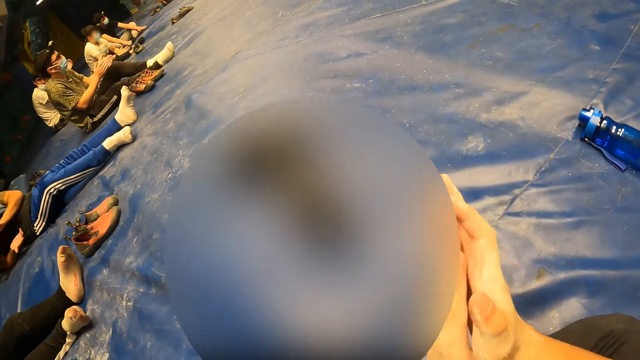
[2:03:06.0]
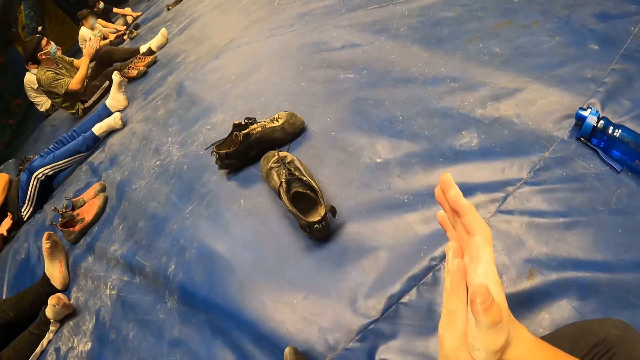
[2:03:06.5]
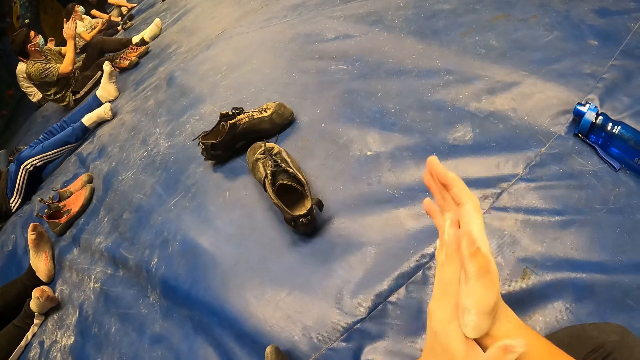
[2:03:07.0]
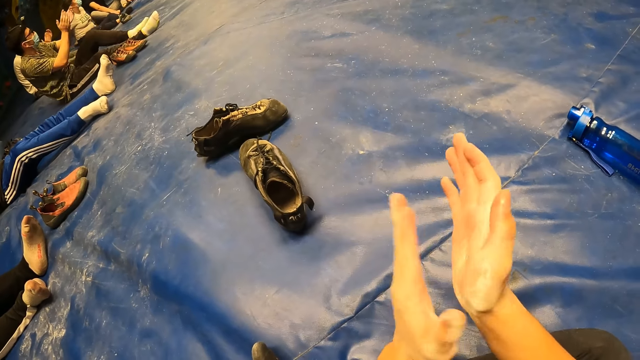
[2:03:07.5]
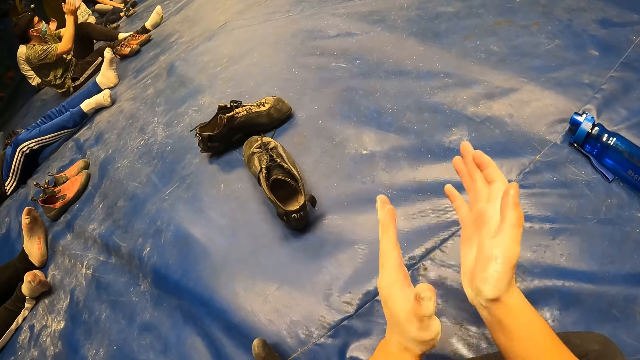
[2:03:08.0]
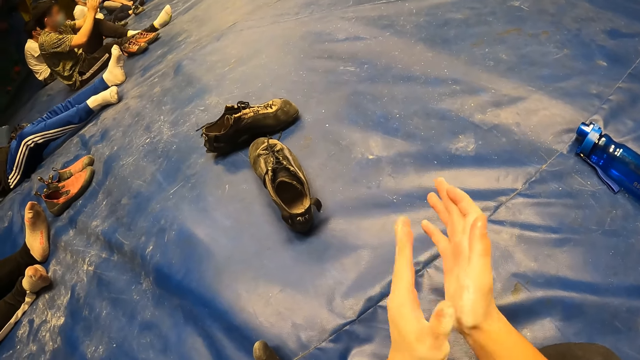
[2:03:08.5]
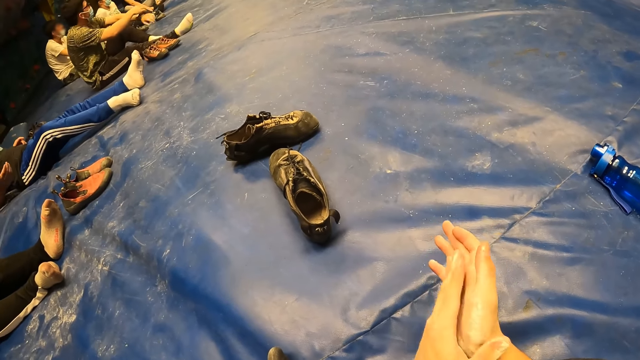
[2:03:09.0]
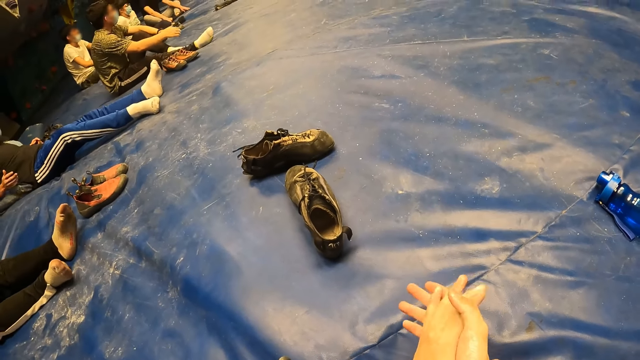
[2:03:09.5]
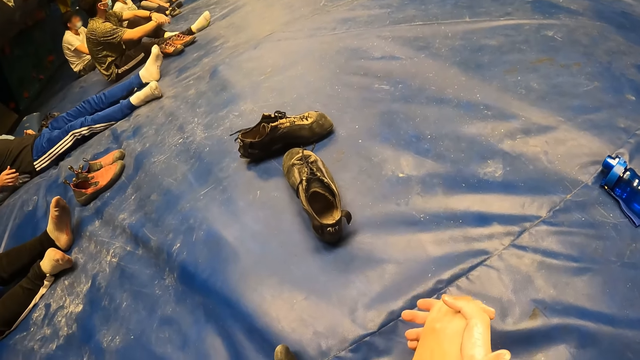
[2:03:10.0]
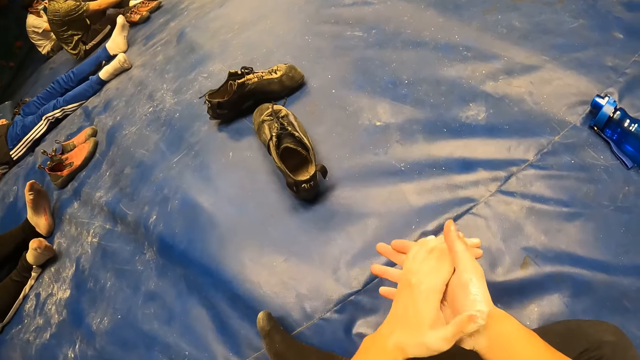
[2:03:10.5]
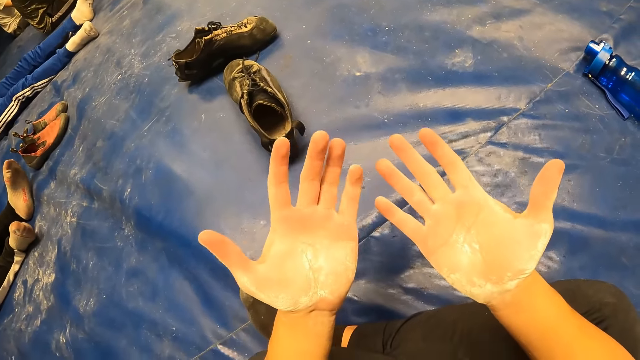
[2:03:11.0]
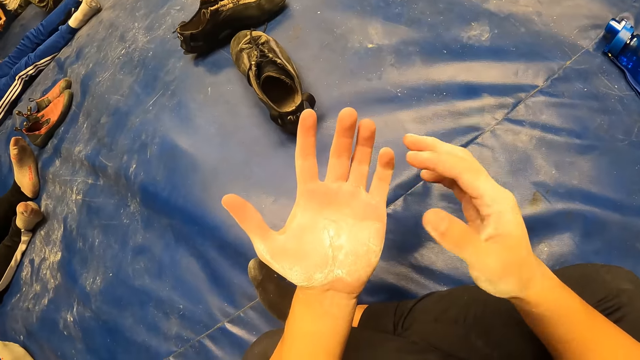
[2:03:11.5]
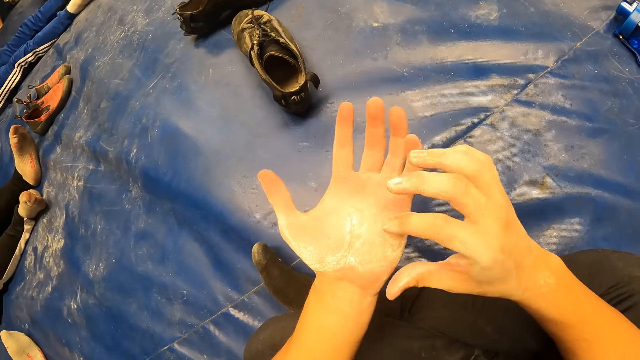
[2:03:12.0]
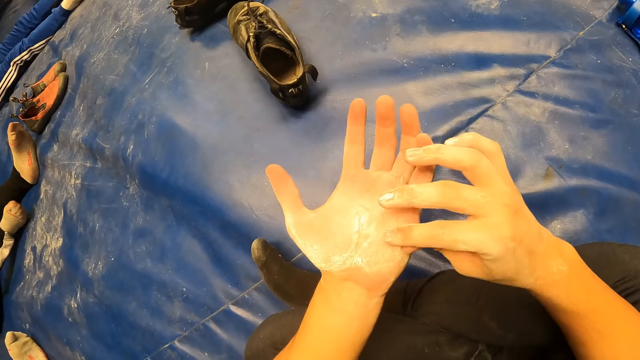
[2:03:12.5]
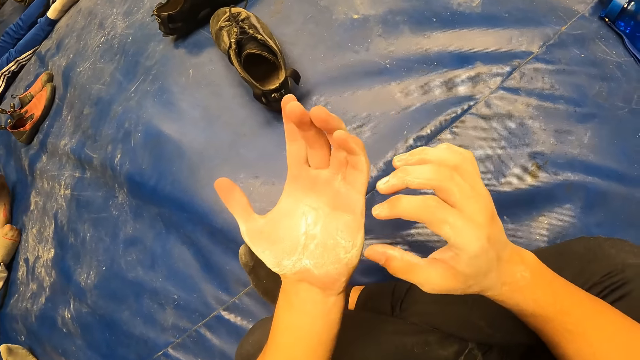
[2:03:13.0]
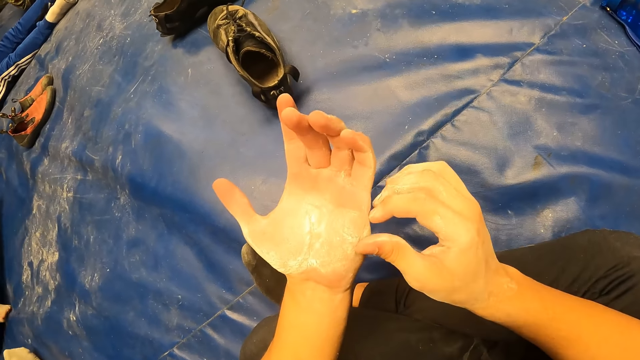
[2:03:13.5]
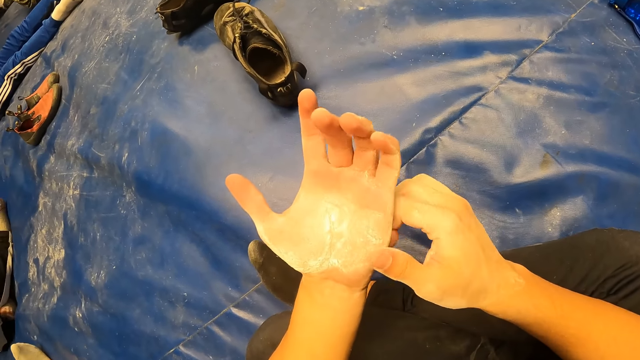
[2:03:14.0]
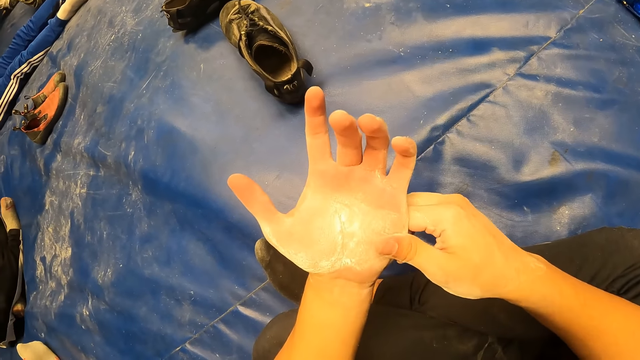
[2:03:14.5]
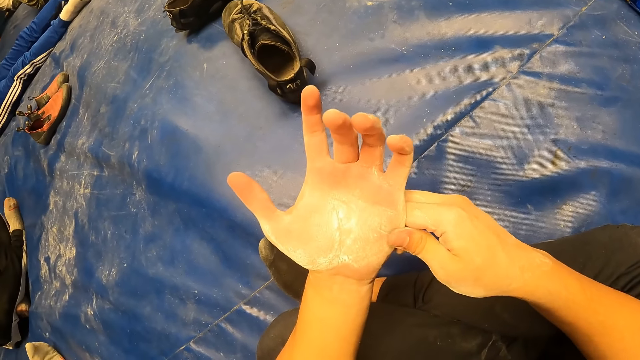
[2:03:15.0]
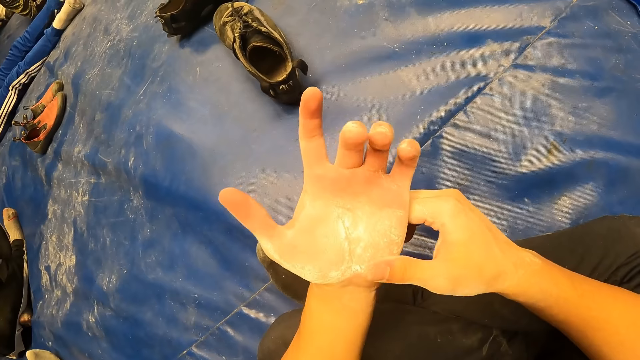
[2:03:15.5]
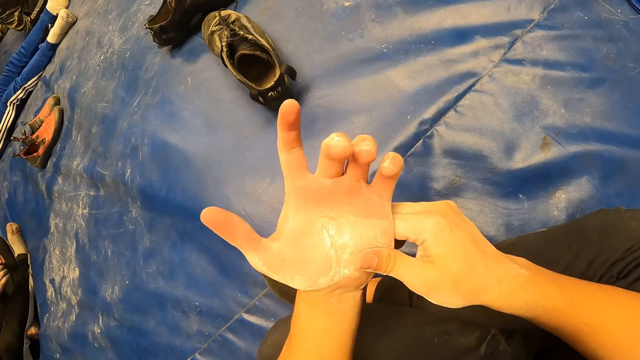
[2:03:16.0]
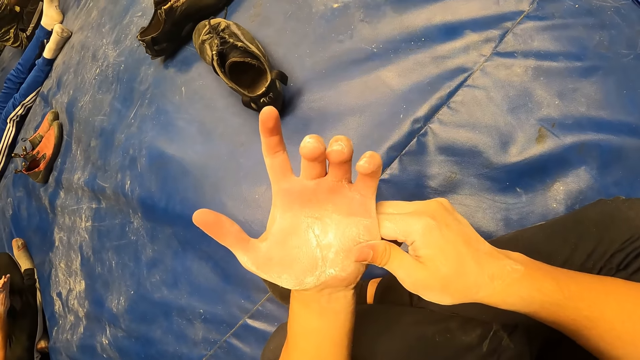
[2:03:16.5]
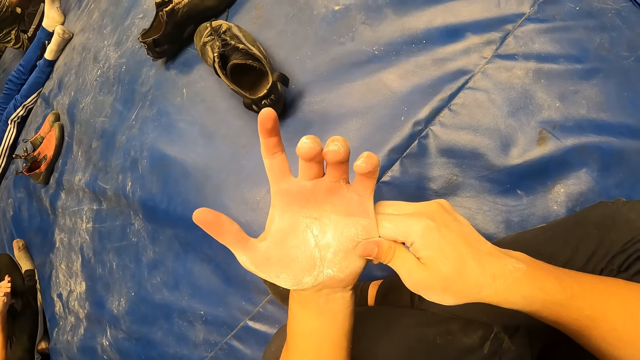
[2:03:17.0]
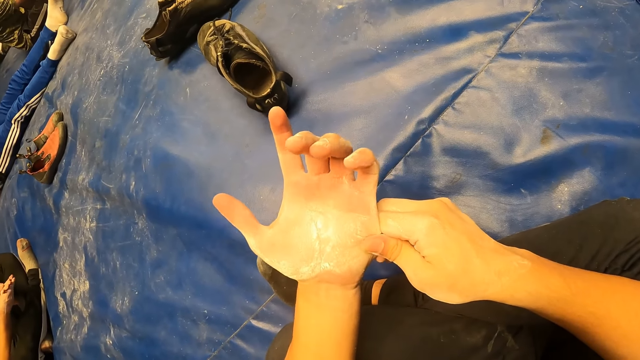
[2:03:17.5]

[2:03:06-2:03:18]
The camera wearer claps her hands. They rub his left hand with his right hand.

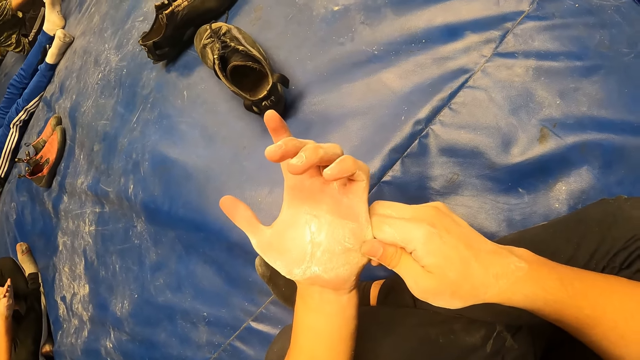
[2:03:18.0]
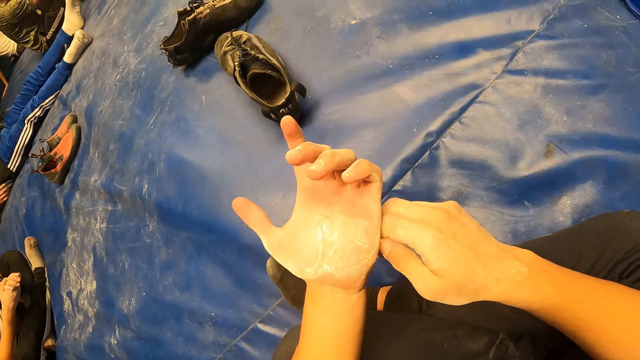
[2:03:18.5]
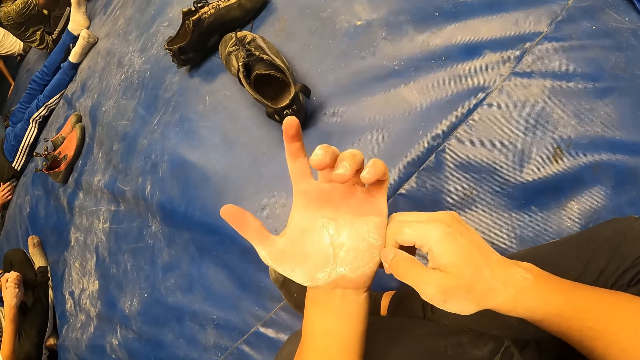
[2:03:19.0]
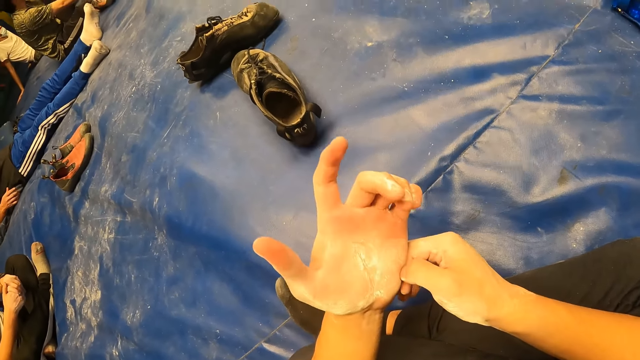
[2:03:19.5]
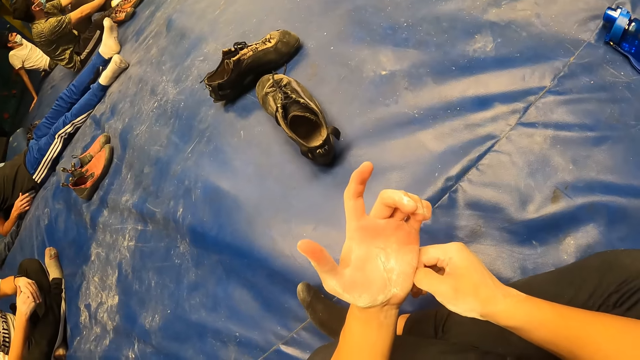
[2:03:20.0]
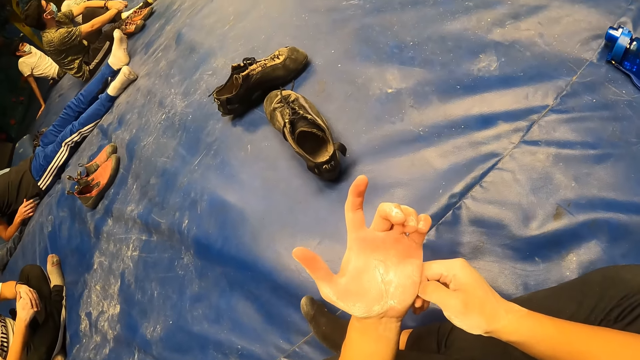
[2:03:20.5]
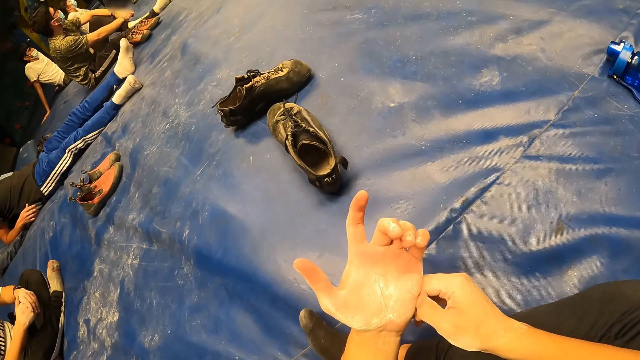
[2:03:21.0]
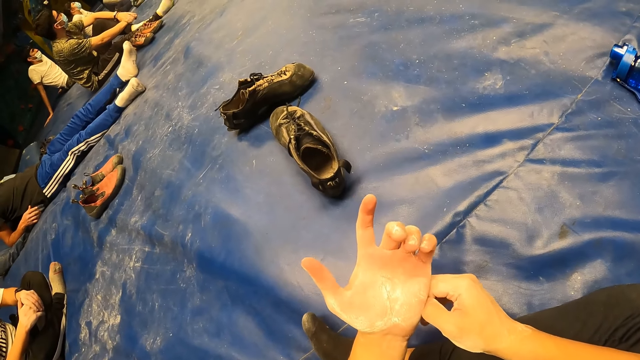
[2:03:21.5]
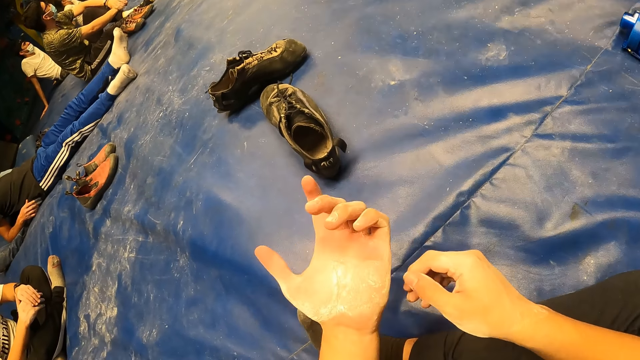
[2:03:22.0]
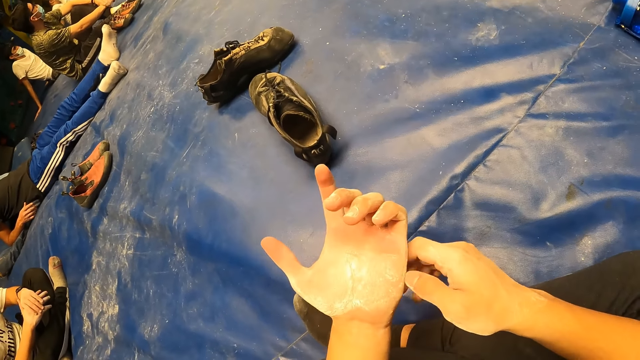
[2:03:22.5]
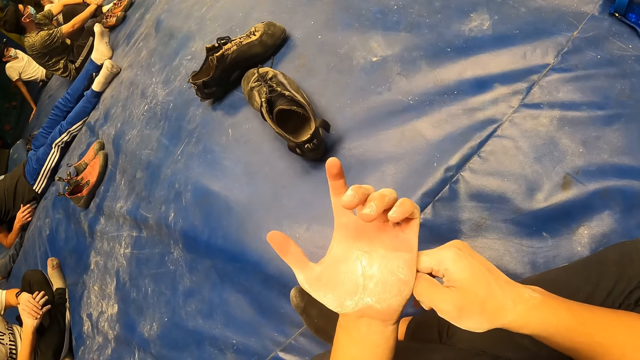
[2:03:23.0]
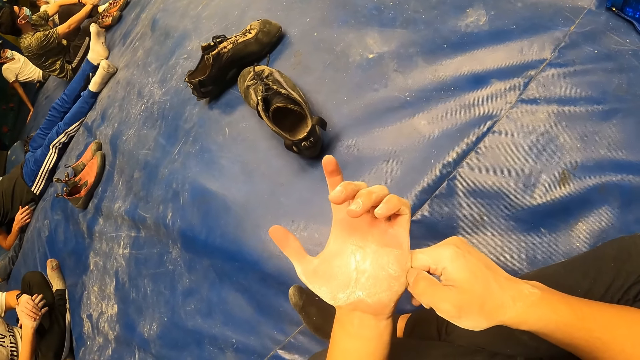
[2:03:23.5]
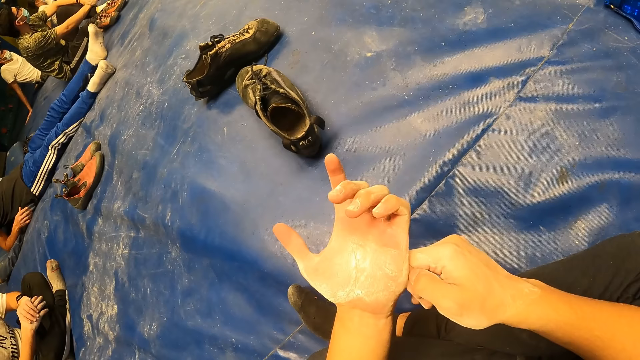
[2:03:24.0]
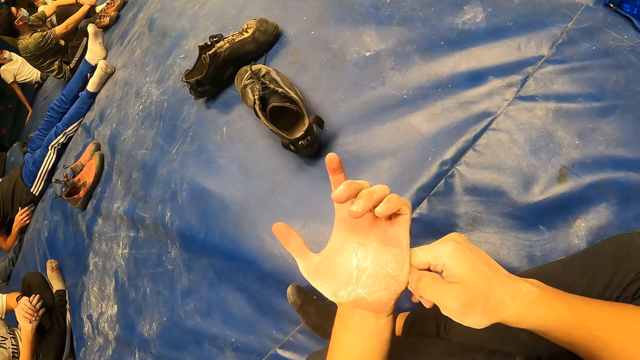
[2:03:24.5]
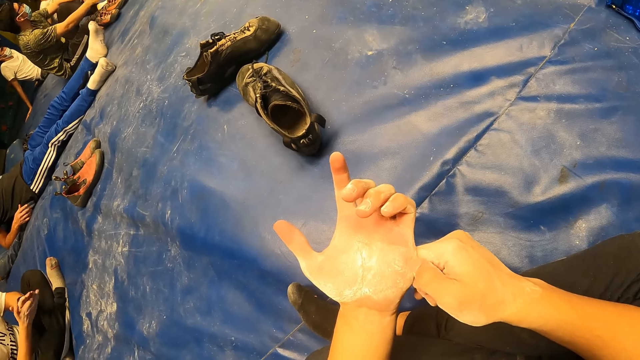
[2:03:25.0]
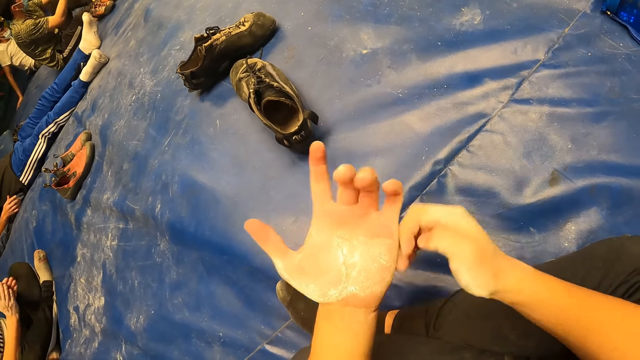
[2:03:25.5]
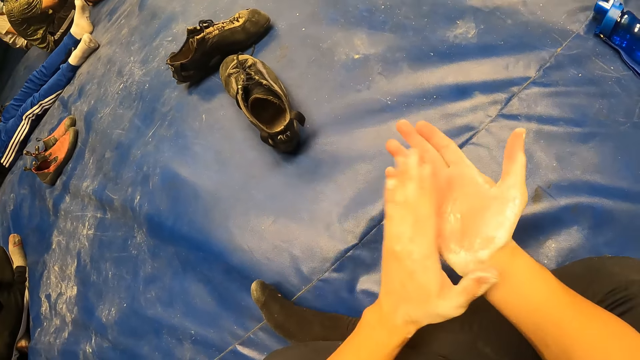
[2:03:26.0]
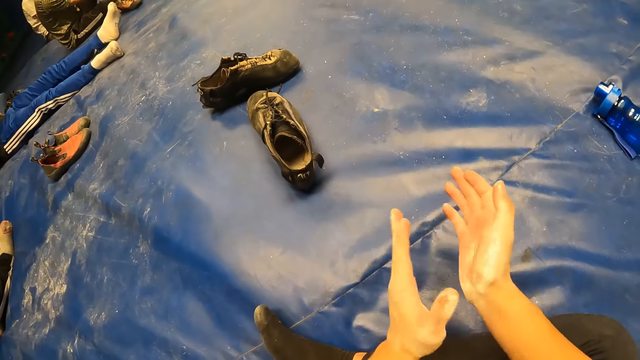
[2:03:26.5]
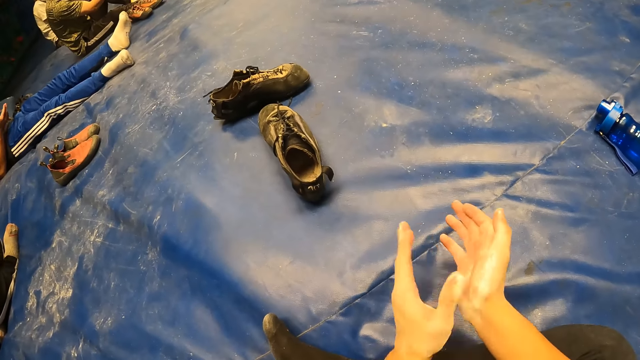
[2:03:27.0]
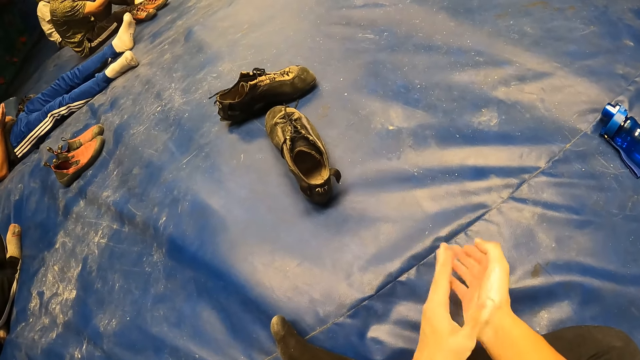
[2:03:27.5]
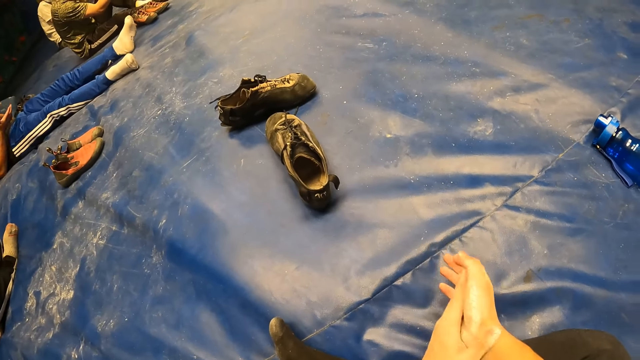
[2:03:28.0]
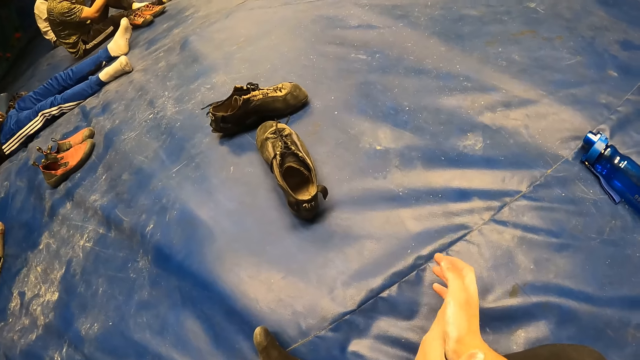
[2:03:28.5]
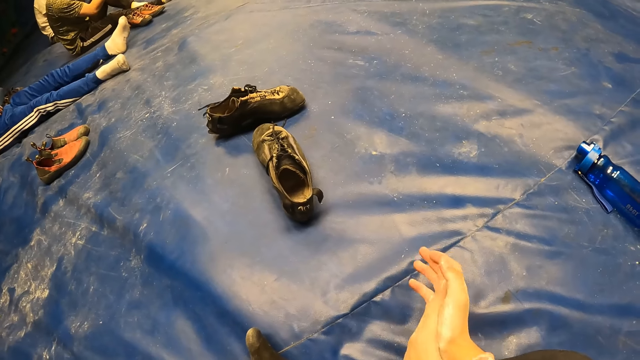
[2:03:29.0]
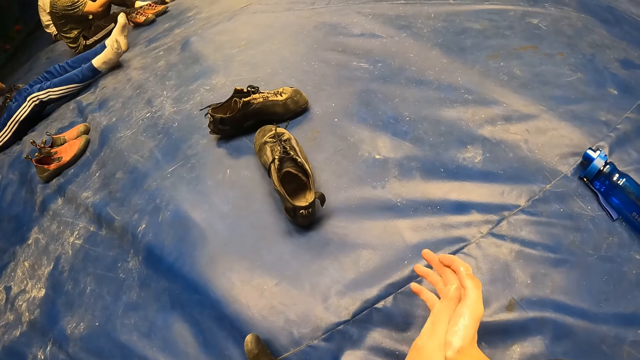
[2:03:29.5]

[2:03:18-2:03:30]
The camera wearer claps his hands.
